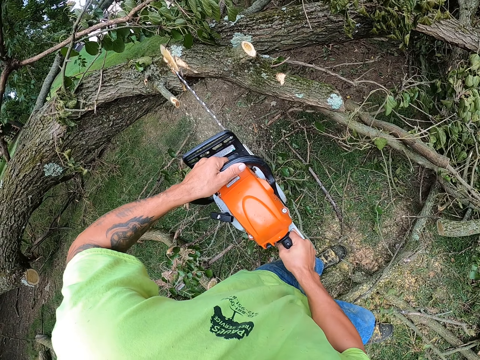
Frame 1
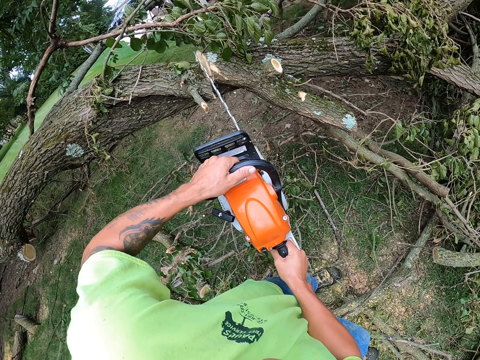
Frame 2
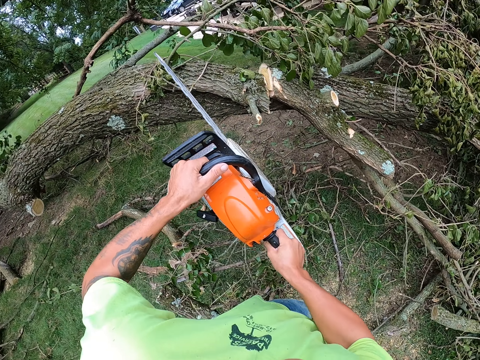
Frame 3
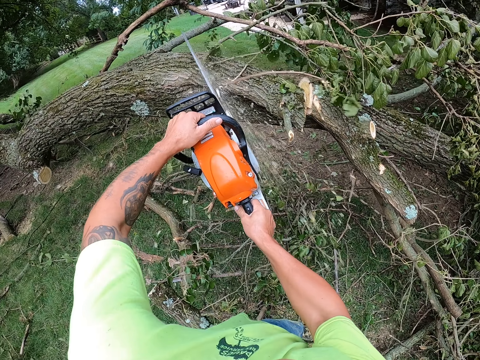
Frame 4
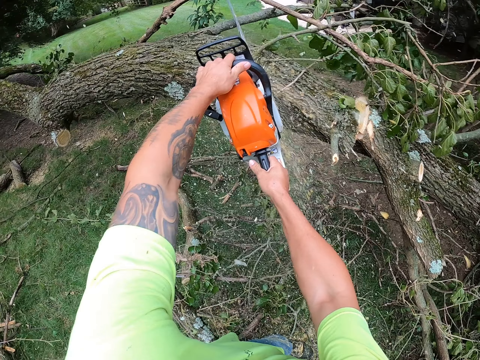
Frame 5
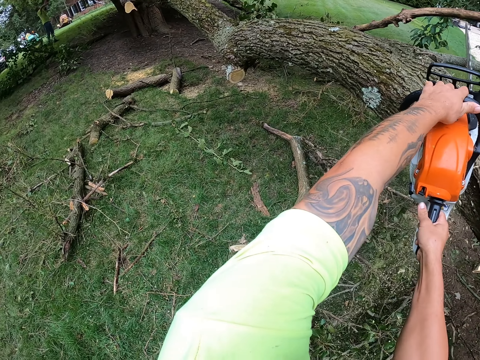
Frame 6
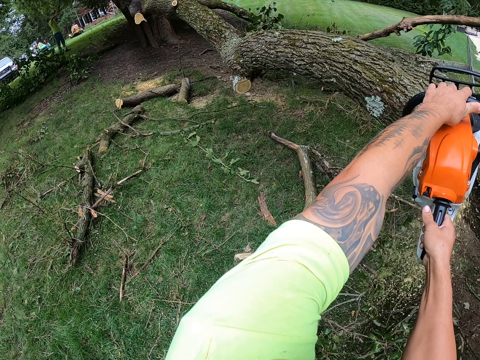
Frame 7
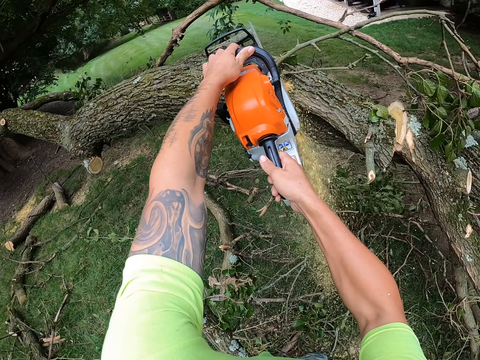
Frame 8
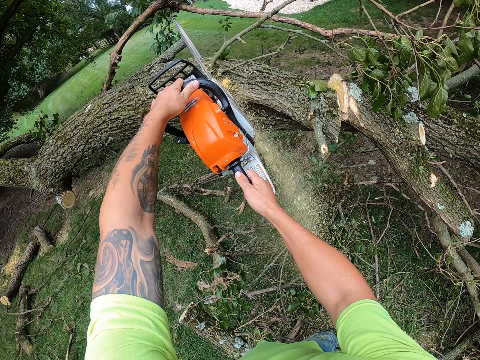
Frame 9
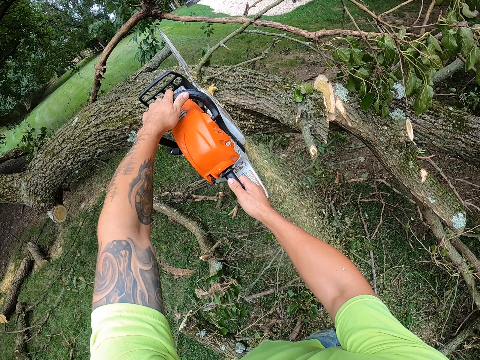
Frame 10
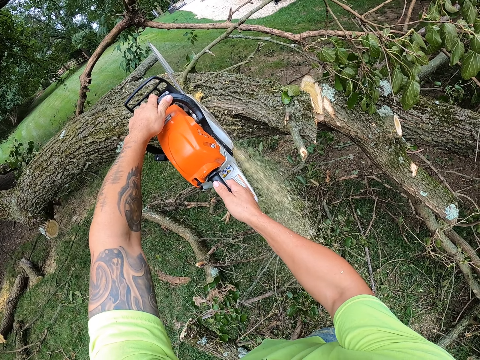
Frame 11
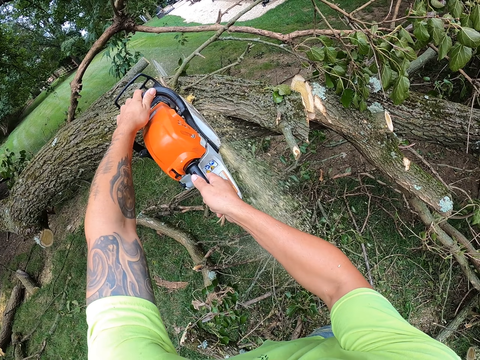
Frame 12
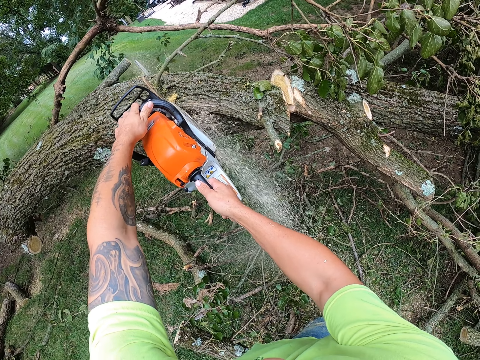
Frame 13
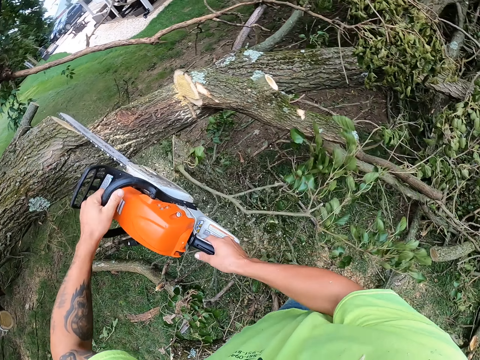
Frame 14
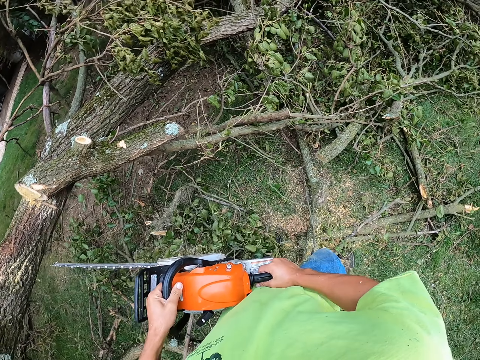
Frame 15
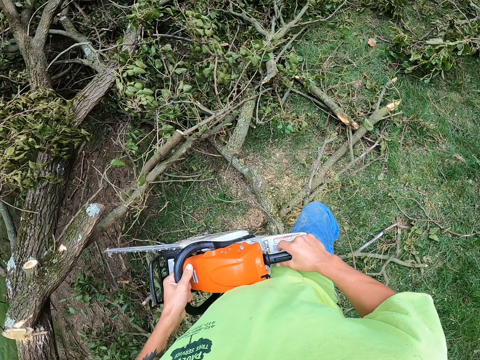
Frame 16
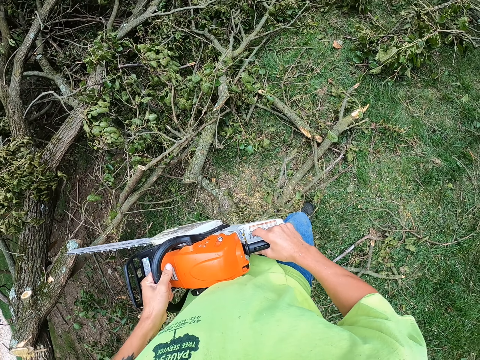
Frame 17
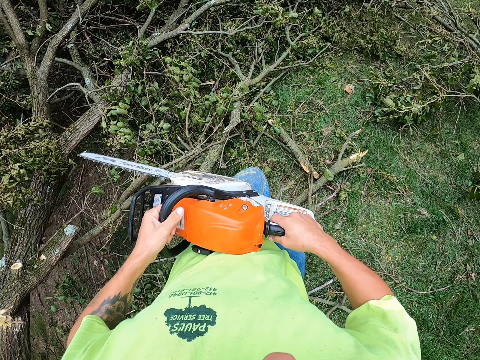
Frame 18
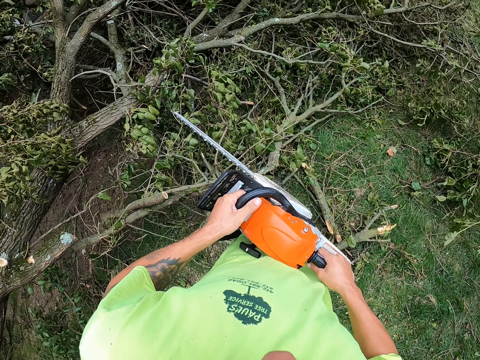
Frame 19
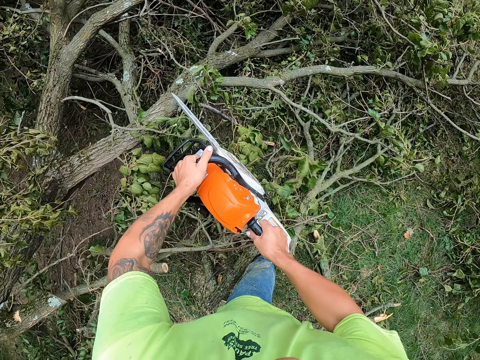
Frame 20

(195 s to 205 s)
The camera wearer moves on the lawn.

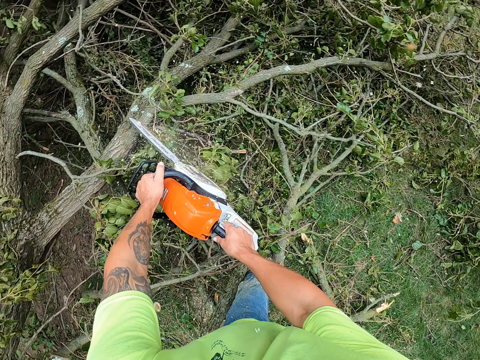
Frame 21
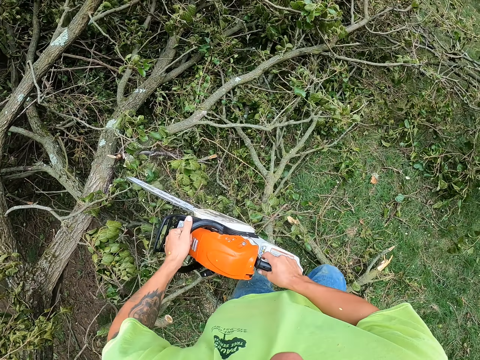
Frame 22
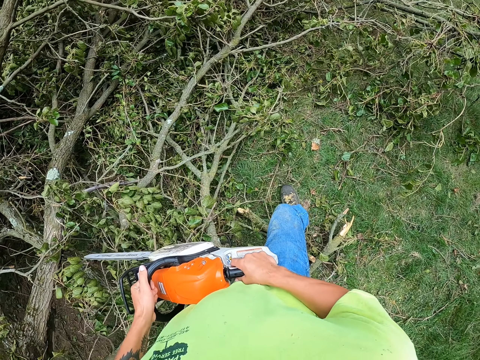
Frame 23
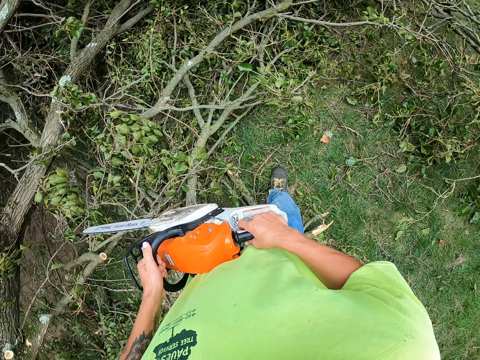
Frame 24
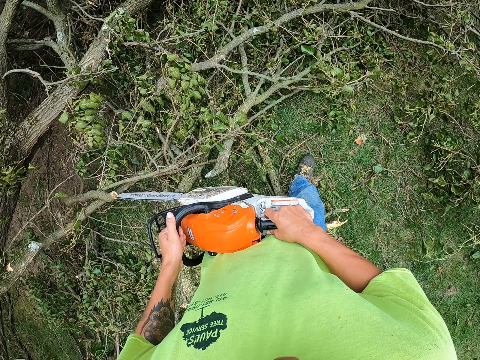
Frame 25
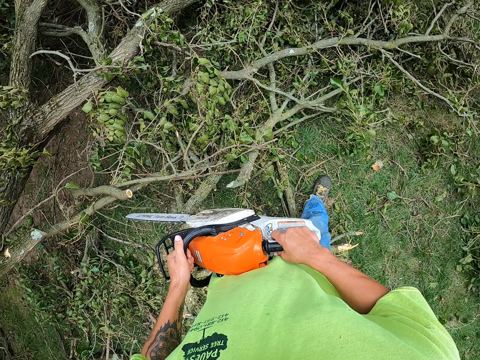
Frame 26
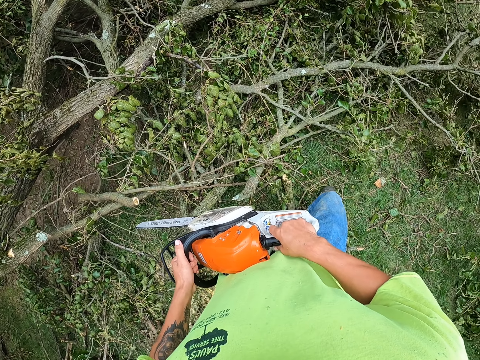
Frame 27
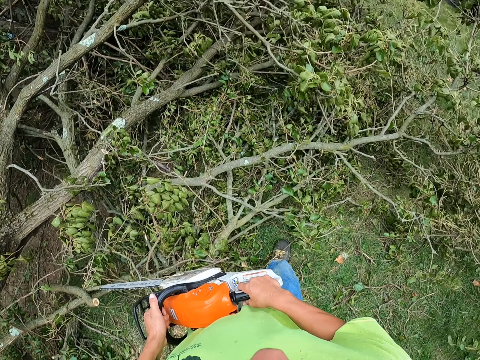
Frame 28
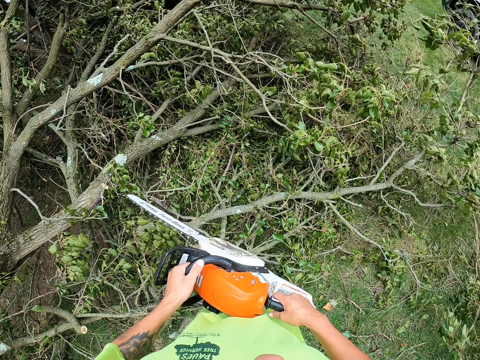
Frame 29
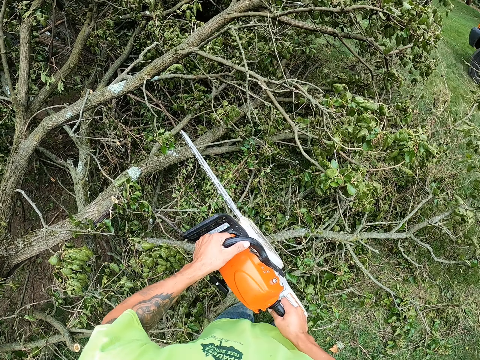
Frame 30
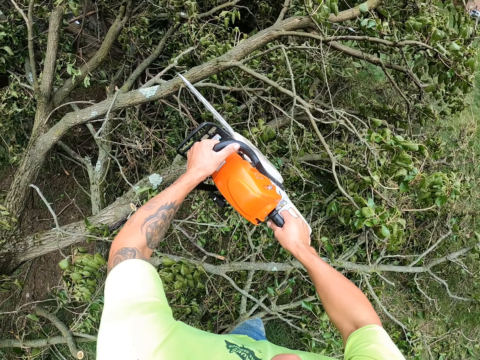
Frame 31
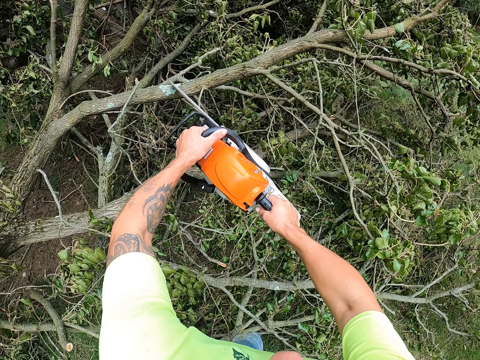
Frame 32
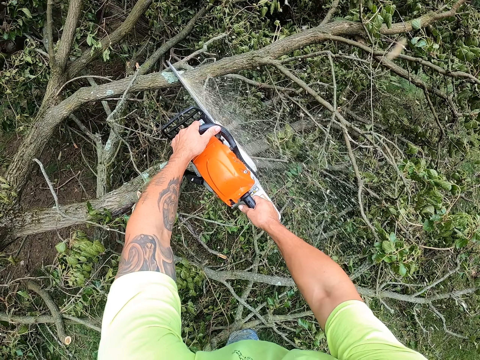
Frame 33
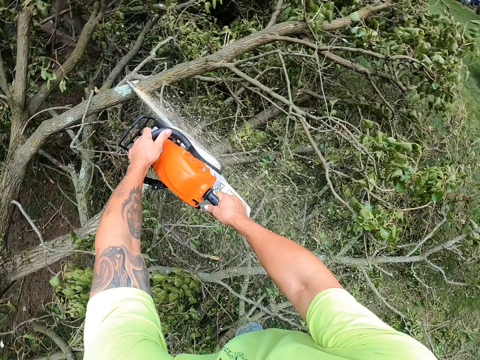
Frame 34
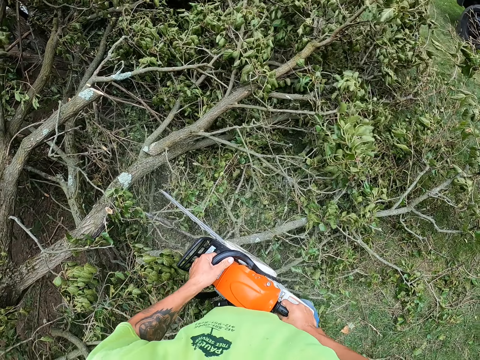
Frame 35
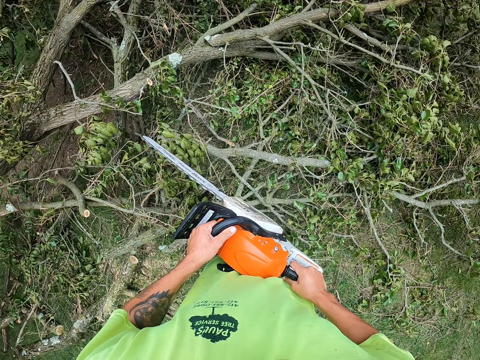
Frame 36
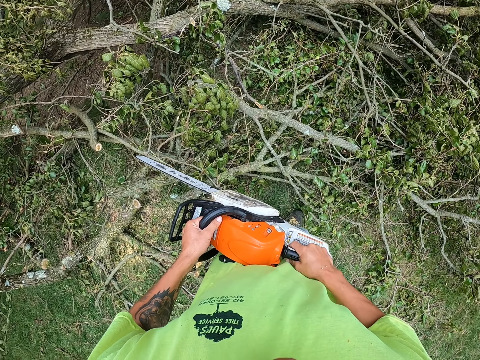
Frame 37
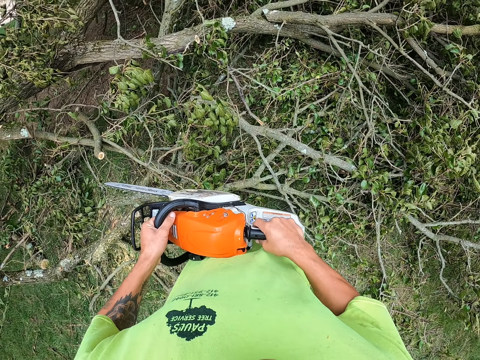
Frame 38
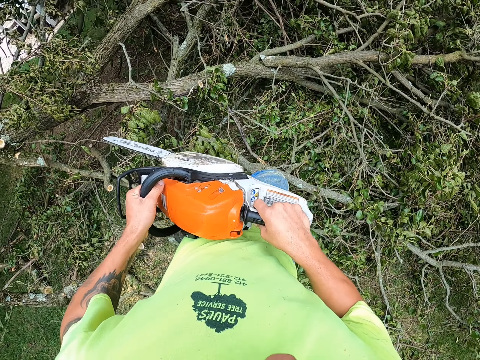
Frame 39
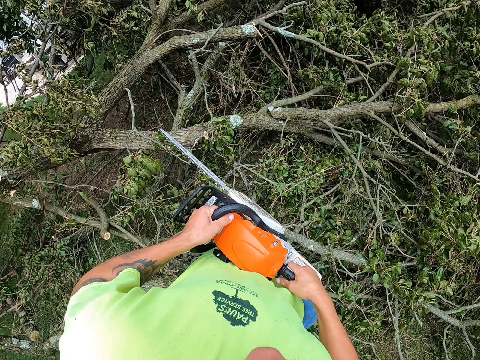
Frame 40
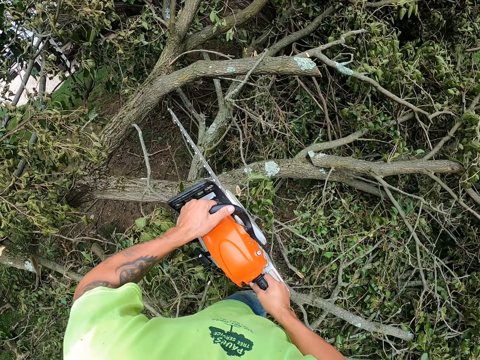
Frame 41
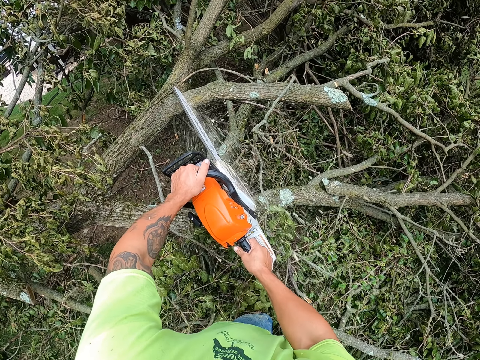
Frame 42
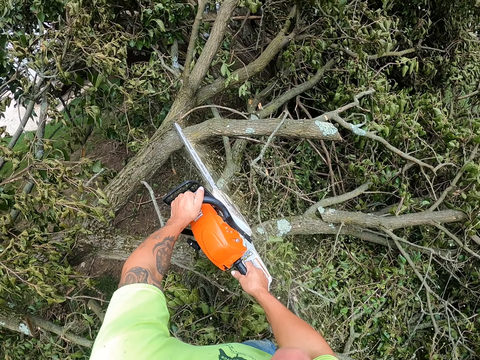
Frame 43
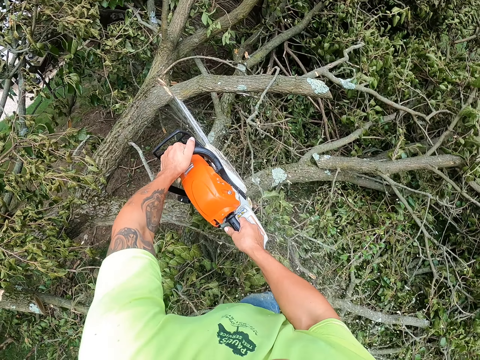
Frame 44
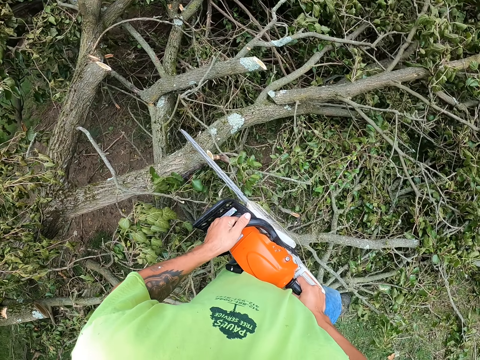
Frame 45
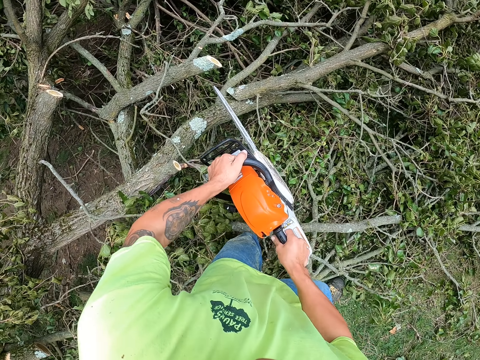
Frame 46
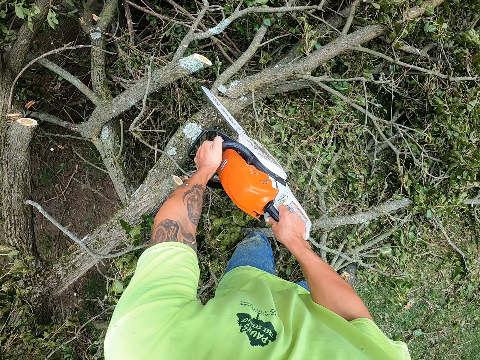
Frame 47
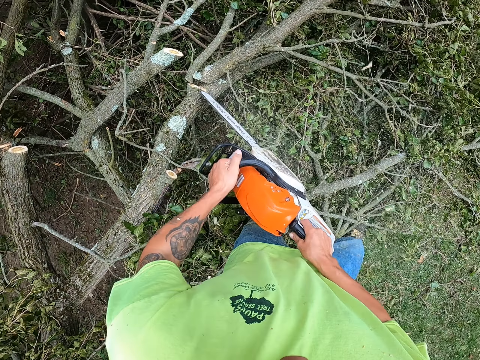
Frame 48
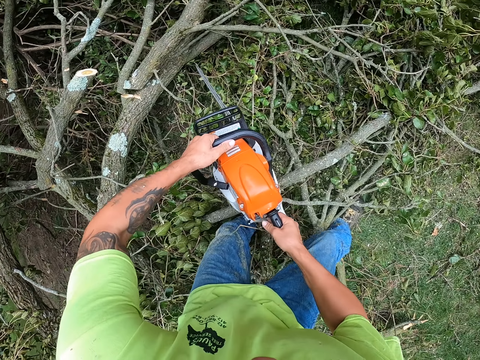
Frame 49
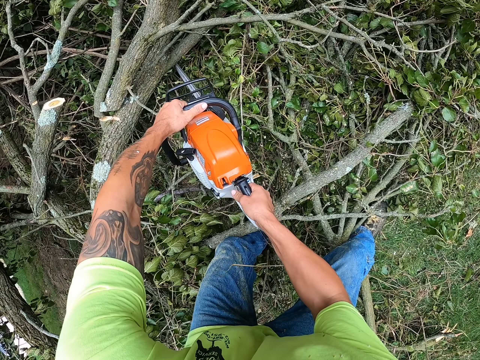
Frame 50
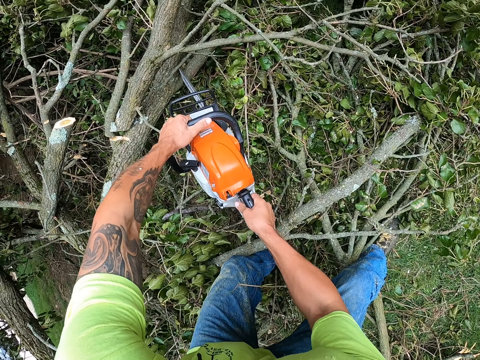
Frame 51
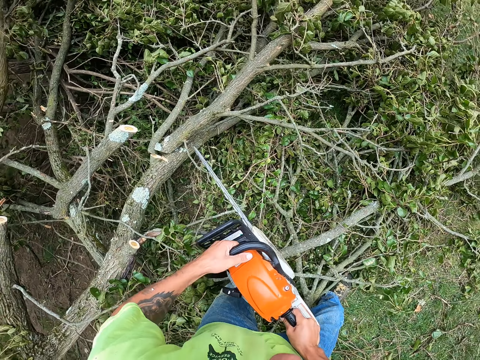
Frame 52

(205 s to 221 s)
The camera wearer cuts the tree. They look around. They move on the lawn. They cut the tree. They move on the lawn. They cut the tree.
